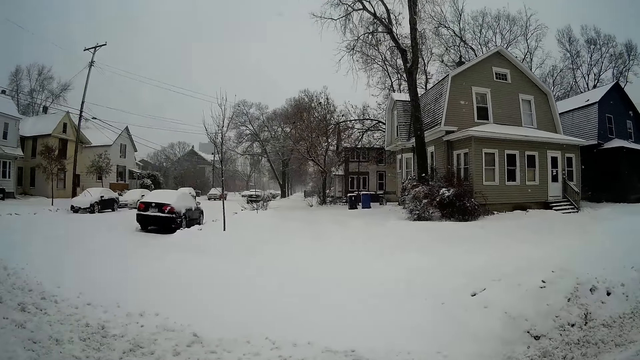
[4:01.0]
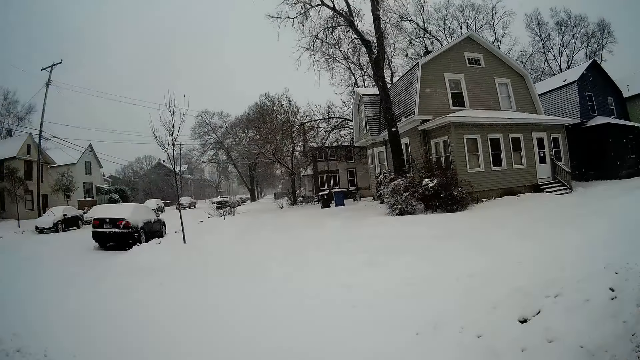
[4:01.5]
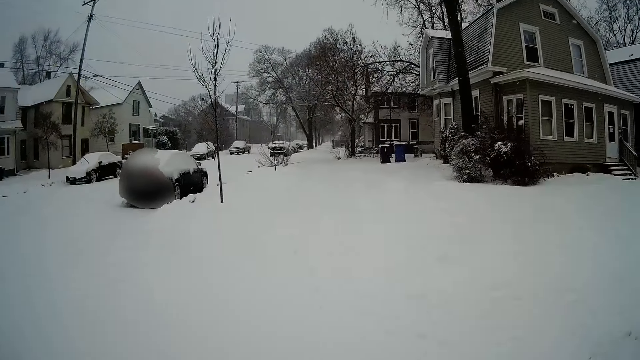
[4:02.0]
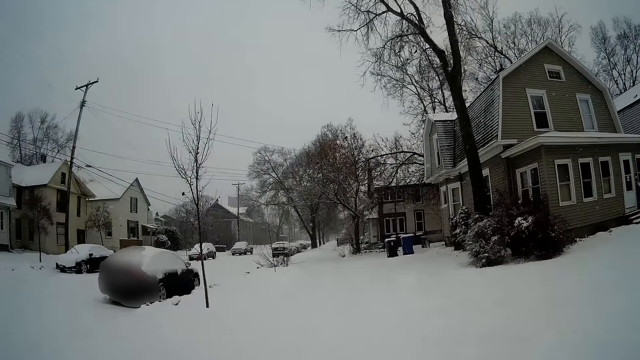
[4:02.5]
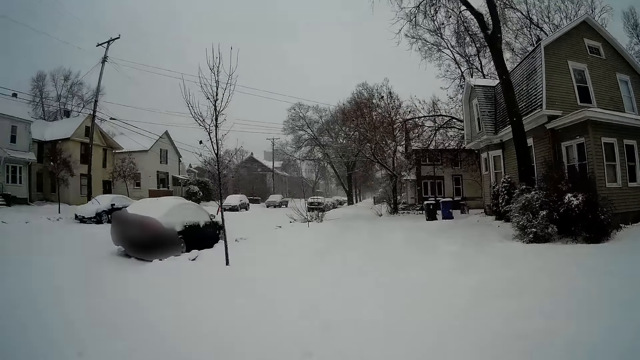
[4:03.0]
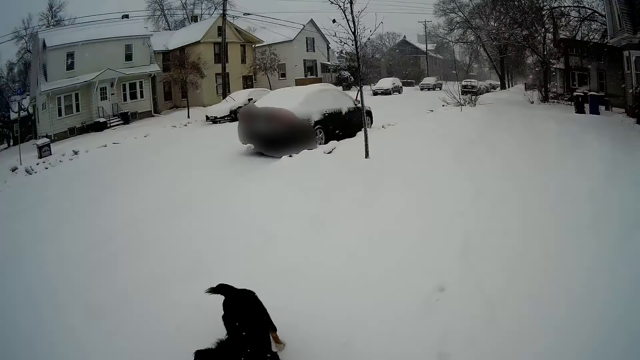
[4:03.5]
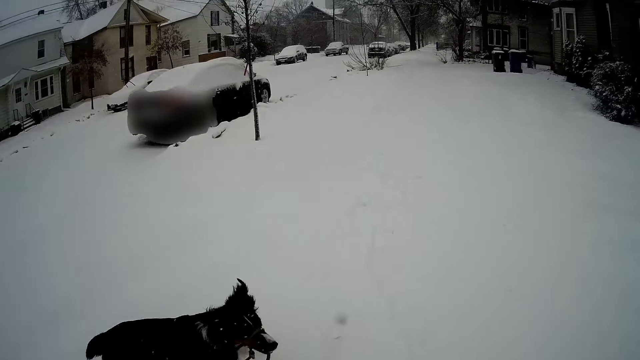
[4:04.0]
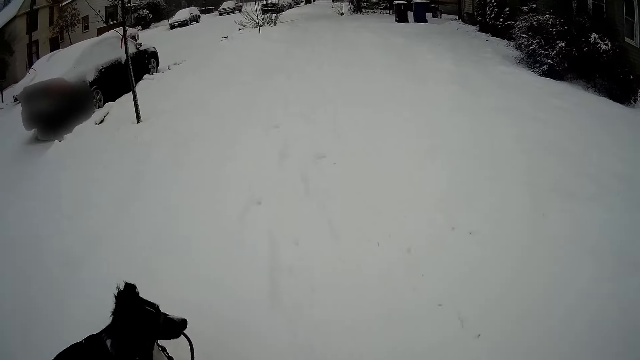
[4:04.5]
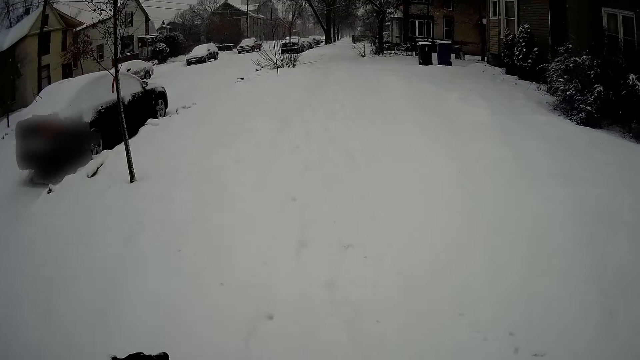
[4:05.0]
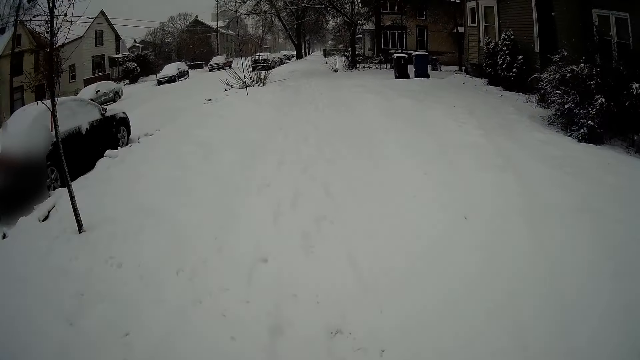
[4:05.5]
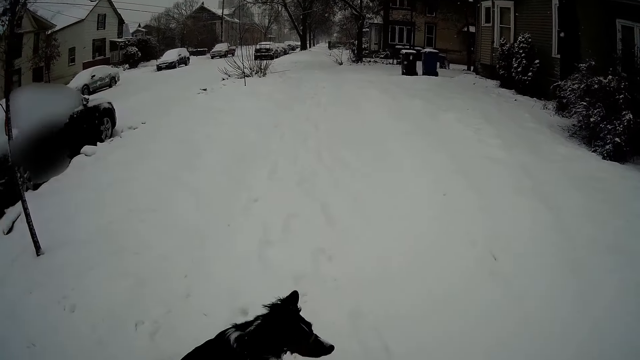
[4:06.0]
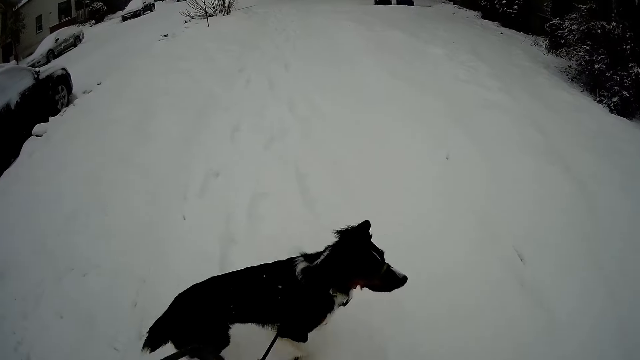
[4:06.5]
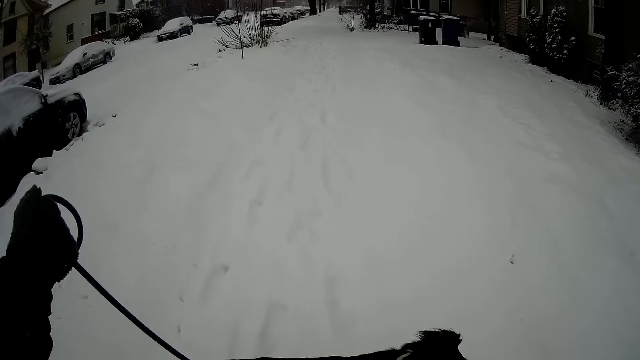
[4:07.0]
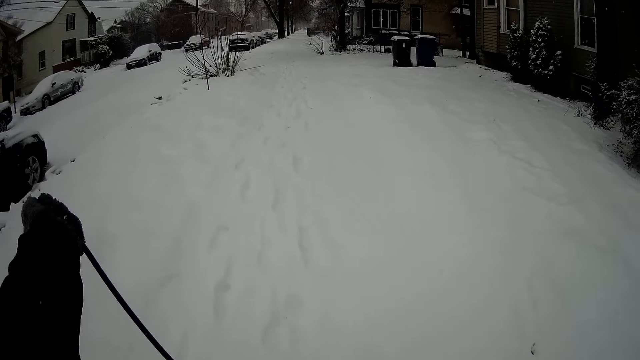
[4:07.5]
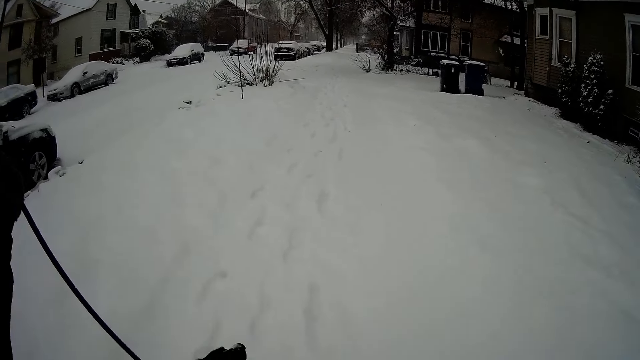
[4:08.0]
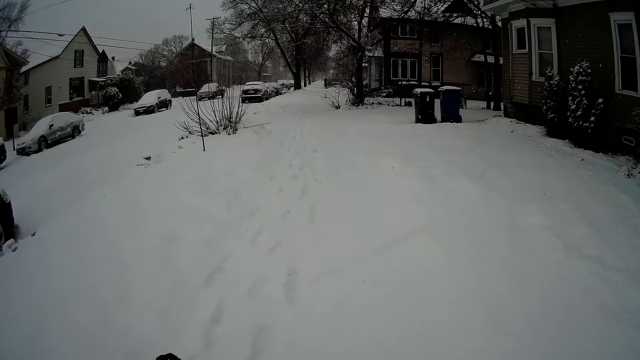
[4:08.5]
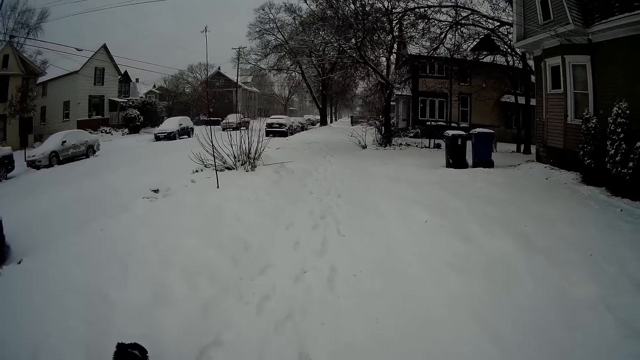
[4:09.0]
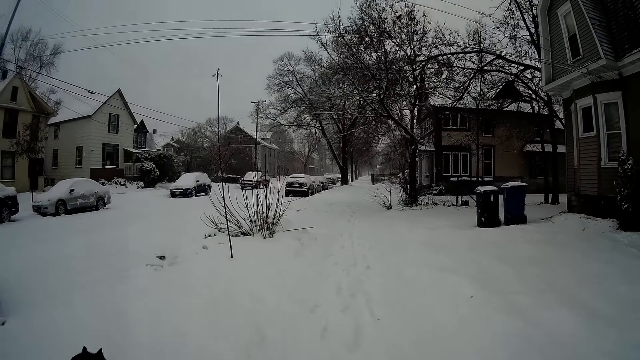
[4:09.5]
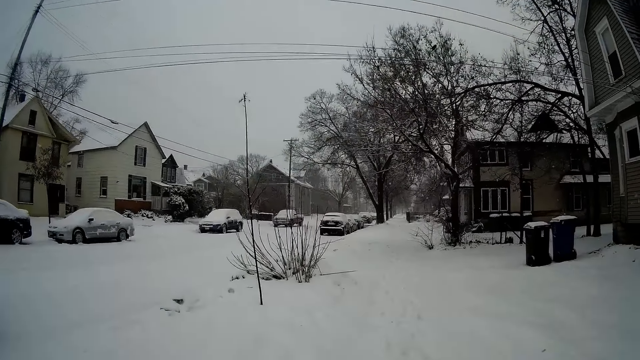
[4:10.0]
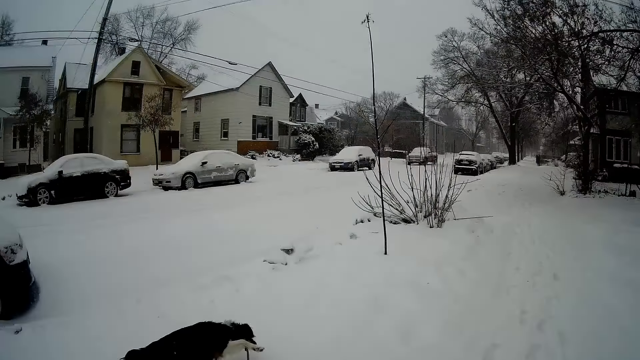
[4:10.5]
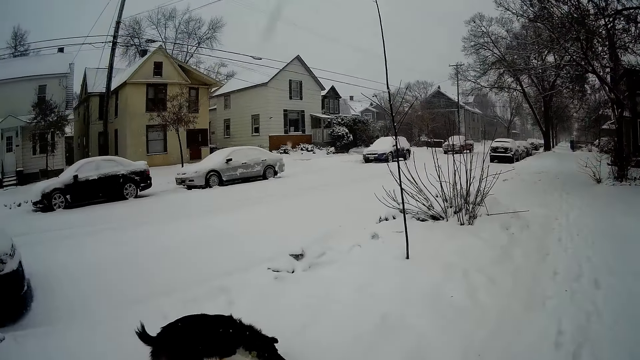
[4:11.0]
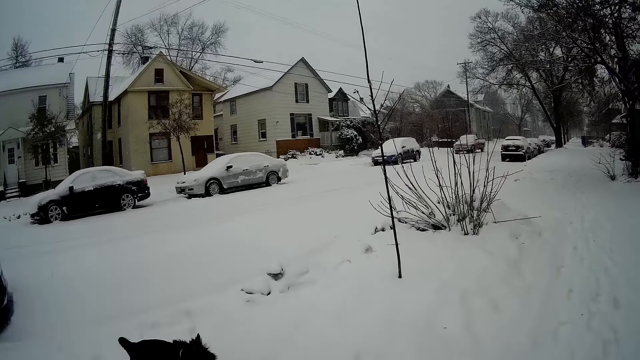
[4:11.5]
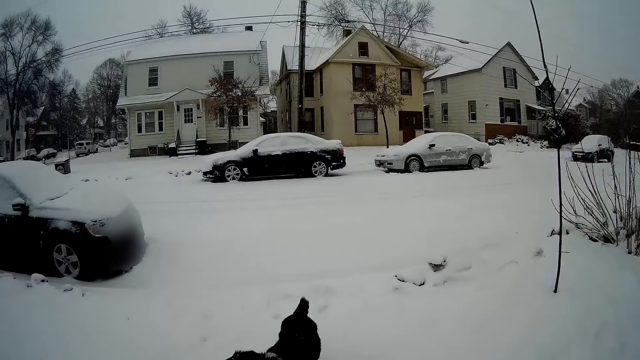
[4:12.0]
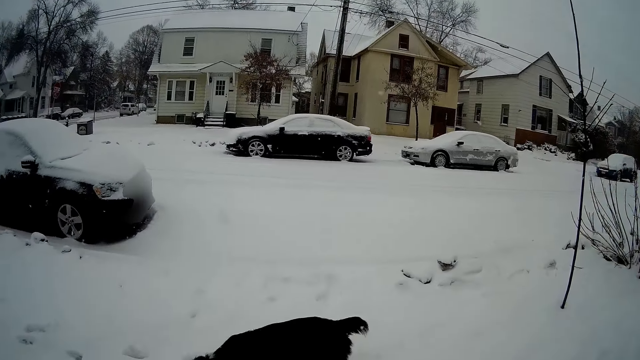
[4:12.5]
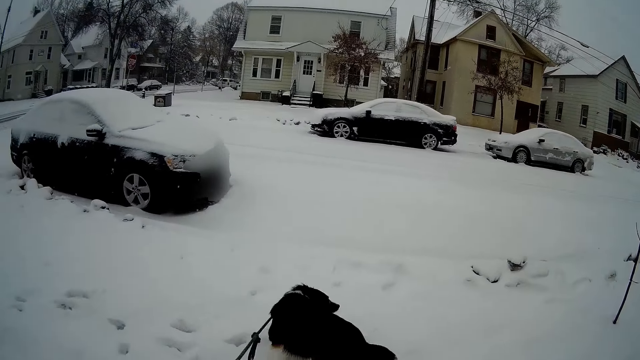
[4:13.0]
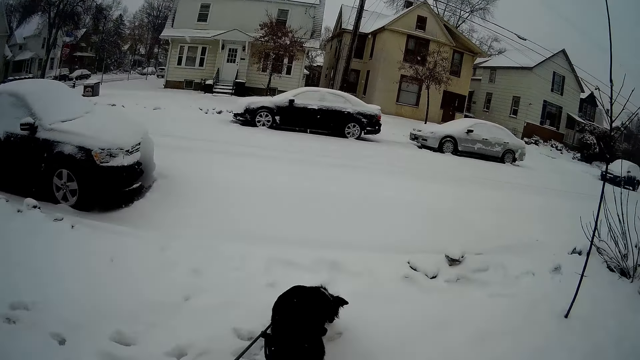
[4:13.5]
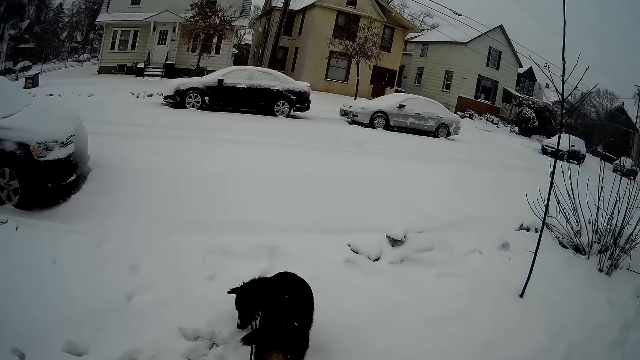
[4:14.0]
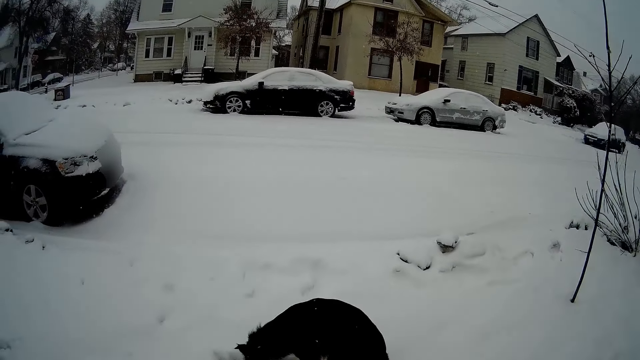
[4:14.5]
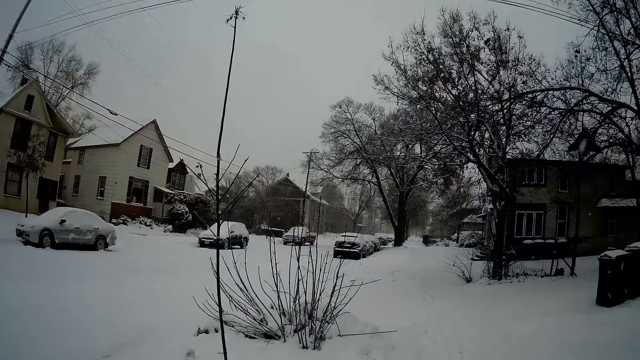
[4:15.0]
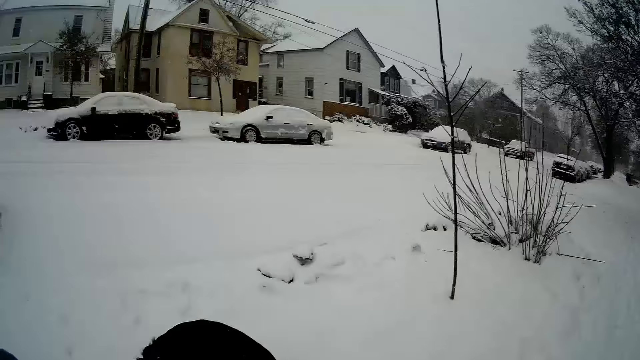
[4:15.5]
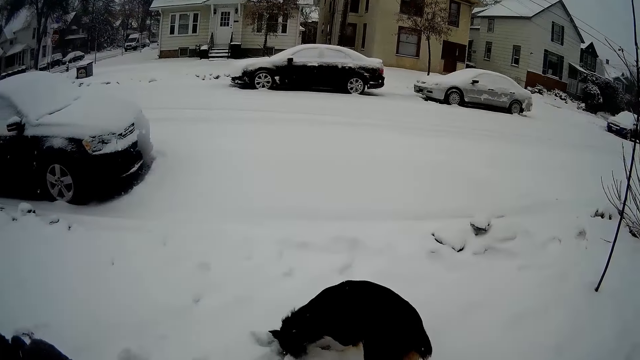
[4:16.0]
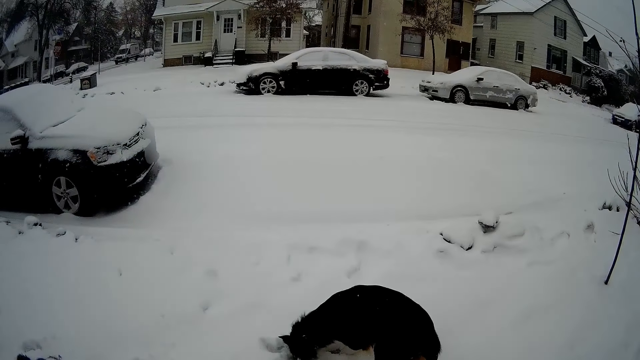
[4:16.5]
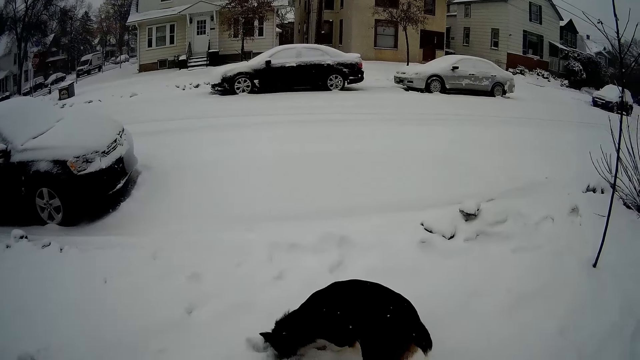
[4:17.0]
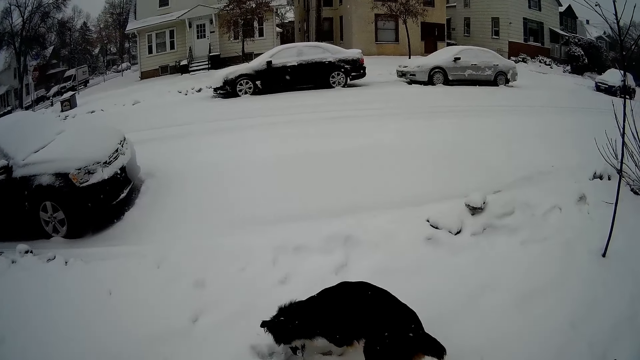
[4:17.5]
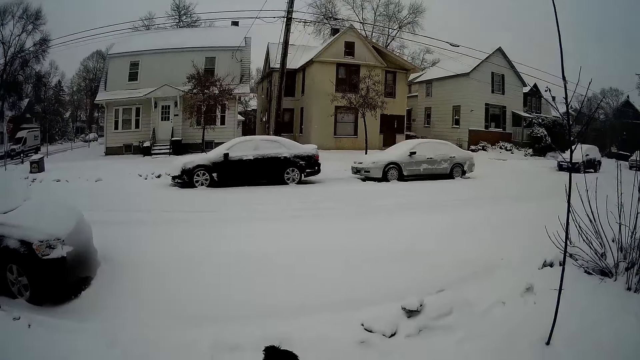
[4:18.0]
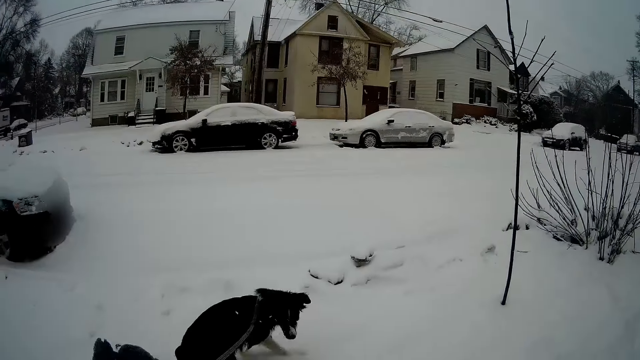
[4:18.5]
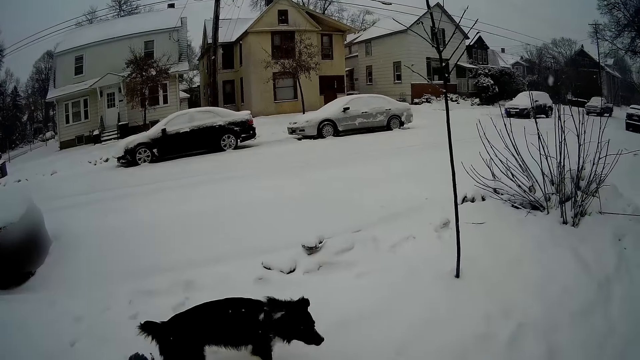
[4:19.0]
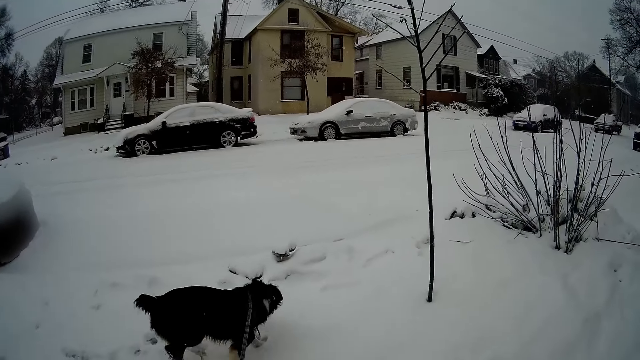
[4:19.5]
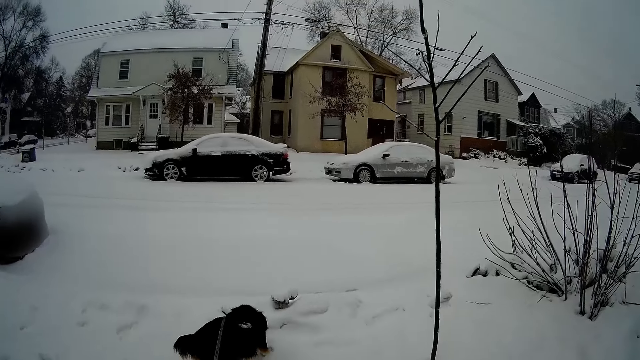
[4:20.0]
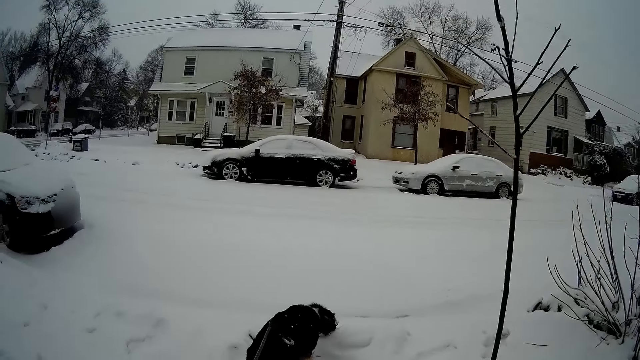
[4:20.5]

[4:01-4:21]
The camera wearer walks the dog on a leash. The dog plays around the snowy sidewalk. The camera wearer pauses. They hold the dog on a leash. They look around. They hold the dog on a leash and stare at the dog.
